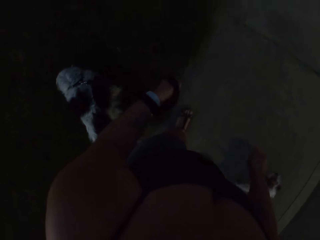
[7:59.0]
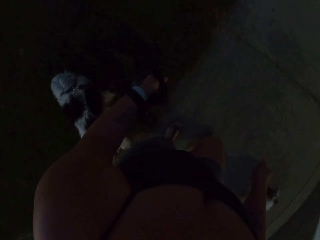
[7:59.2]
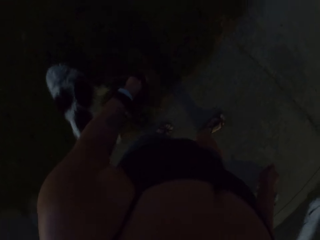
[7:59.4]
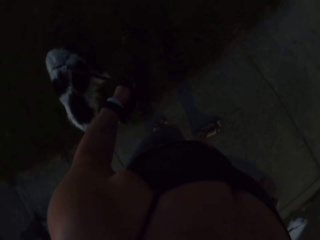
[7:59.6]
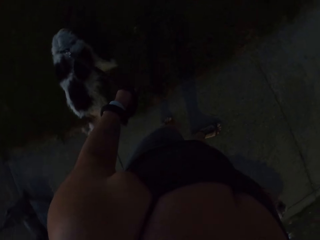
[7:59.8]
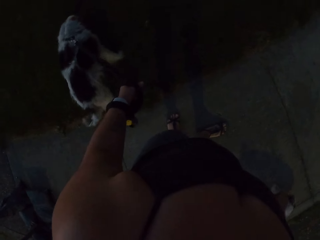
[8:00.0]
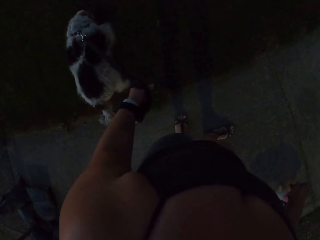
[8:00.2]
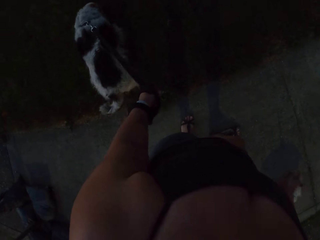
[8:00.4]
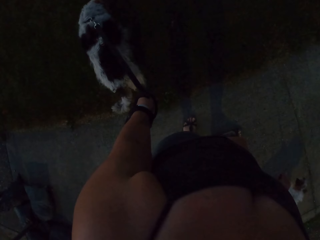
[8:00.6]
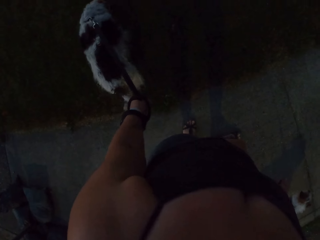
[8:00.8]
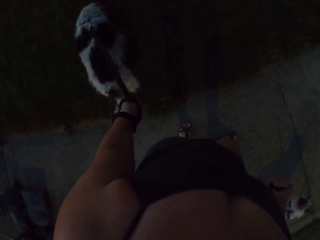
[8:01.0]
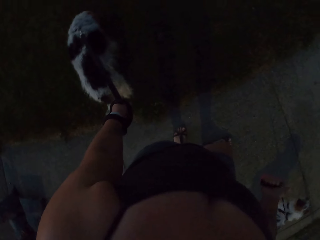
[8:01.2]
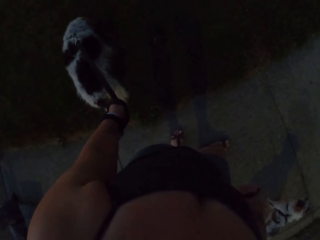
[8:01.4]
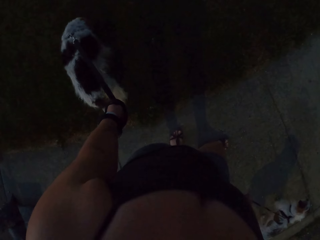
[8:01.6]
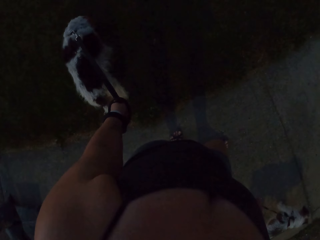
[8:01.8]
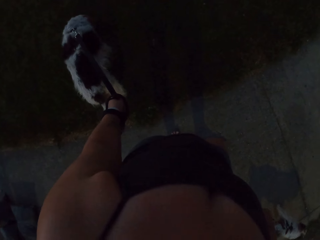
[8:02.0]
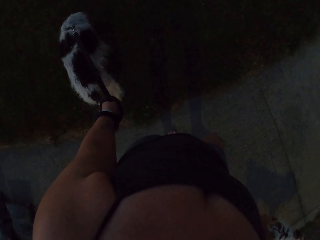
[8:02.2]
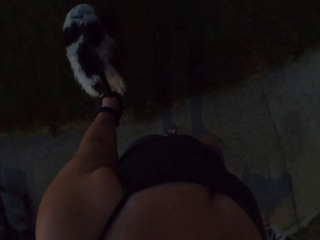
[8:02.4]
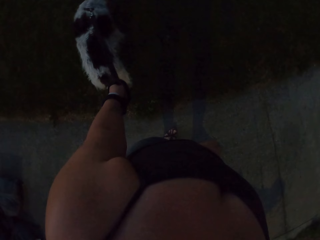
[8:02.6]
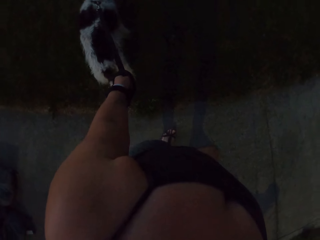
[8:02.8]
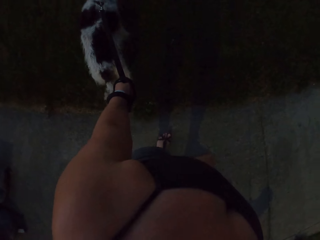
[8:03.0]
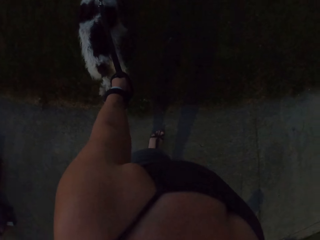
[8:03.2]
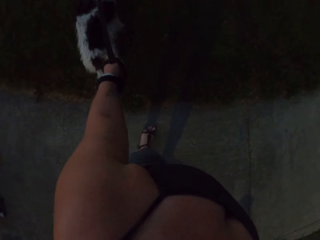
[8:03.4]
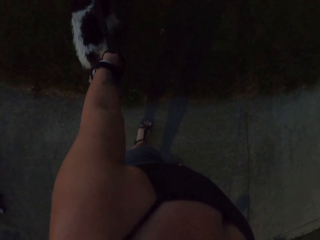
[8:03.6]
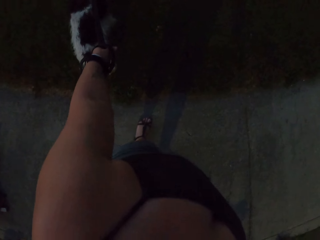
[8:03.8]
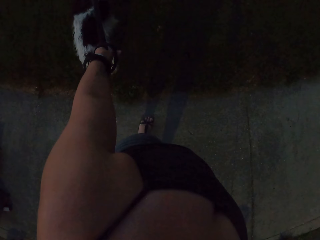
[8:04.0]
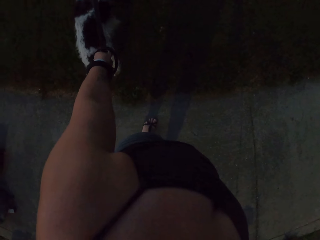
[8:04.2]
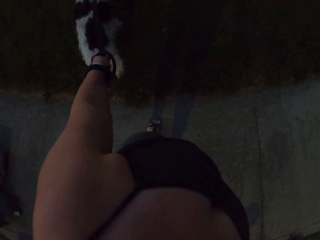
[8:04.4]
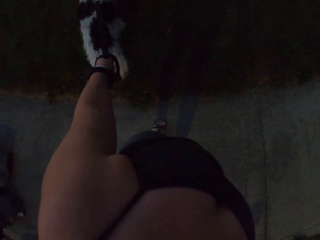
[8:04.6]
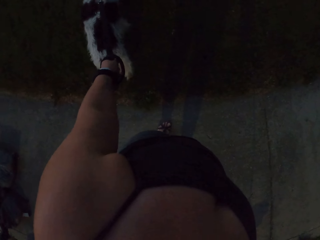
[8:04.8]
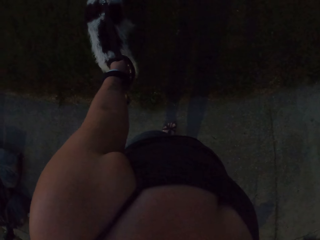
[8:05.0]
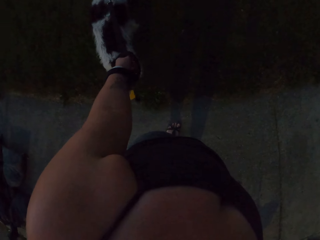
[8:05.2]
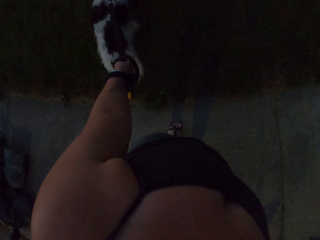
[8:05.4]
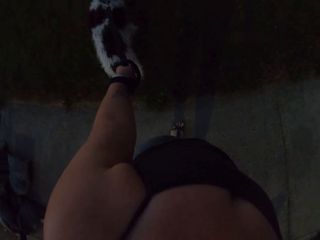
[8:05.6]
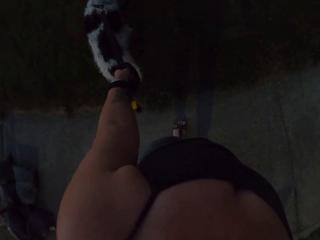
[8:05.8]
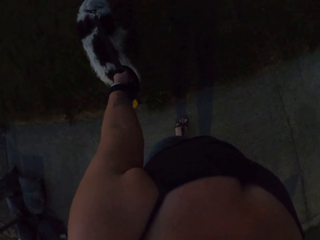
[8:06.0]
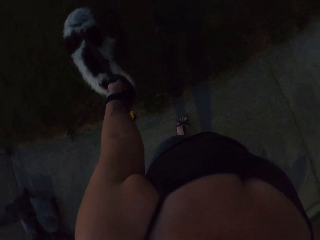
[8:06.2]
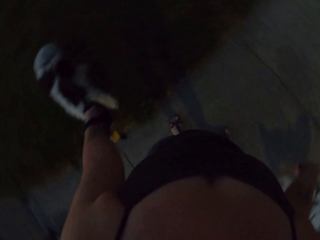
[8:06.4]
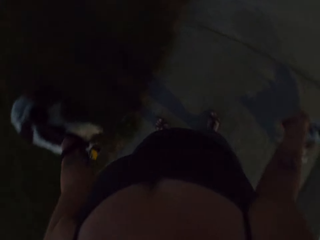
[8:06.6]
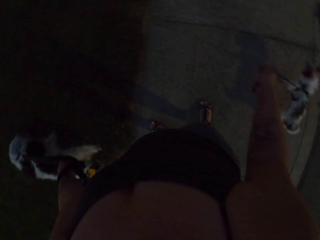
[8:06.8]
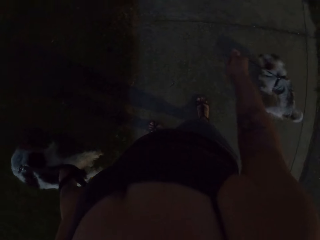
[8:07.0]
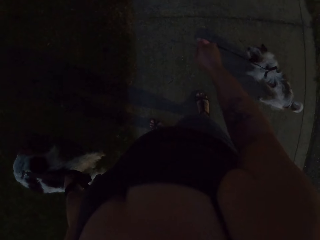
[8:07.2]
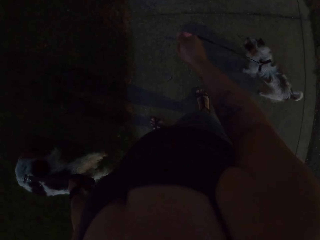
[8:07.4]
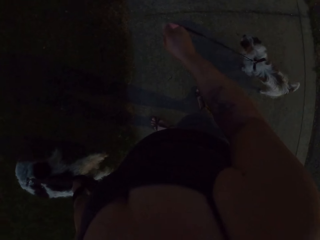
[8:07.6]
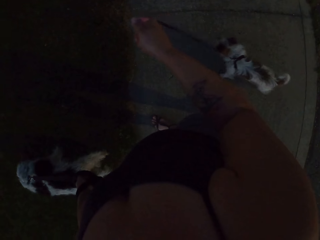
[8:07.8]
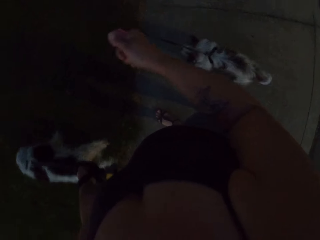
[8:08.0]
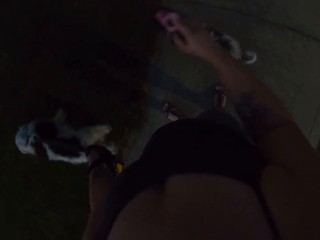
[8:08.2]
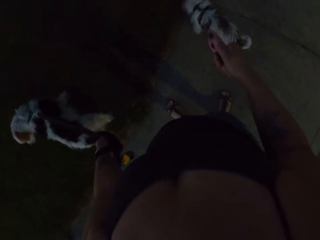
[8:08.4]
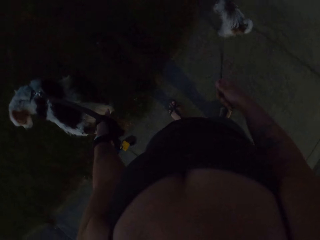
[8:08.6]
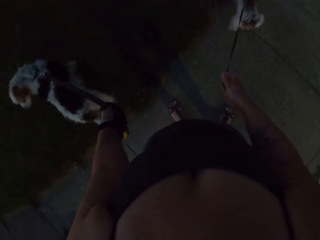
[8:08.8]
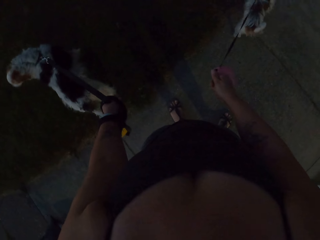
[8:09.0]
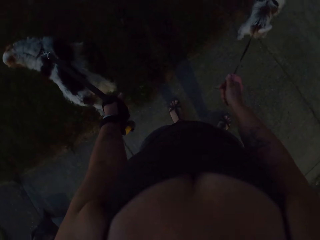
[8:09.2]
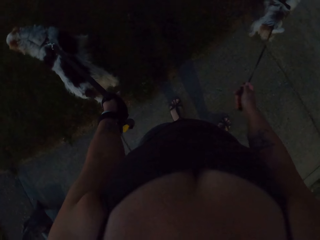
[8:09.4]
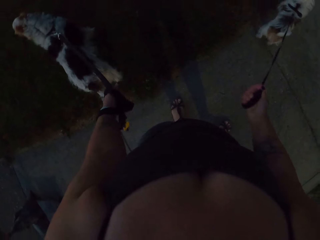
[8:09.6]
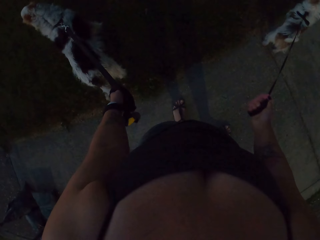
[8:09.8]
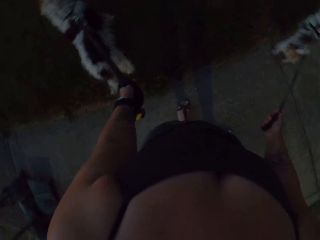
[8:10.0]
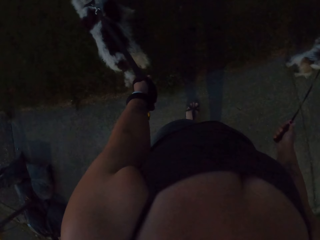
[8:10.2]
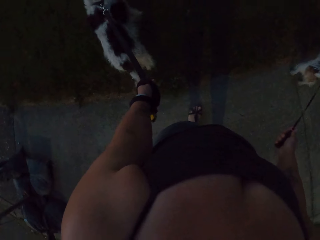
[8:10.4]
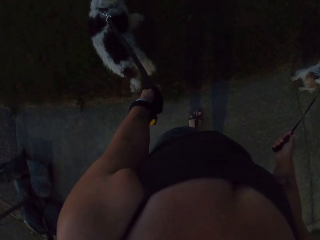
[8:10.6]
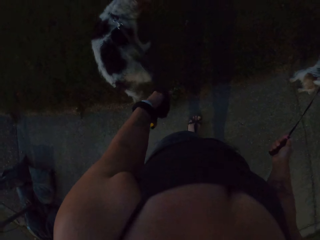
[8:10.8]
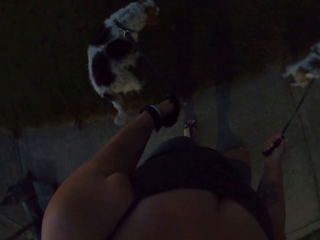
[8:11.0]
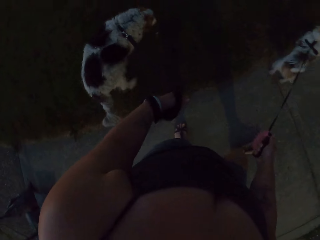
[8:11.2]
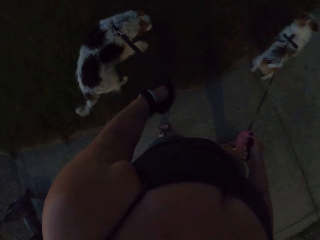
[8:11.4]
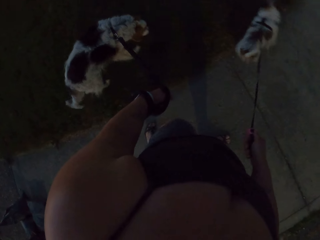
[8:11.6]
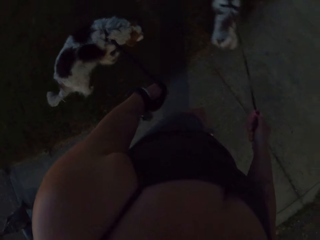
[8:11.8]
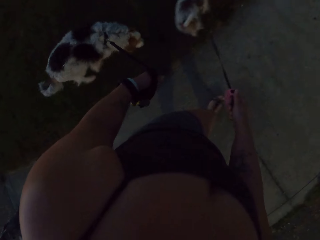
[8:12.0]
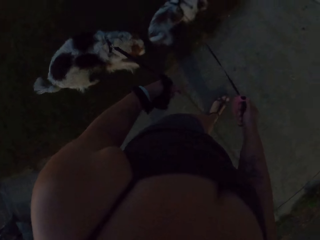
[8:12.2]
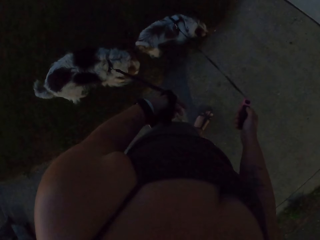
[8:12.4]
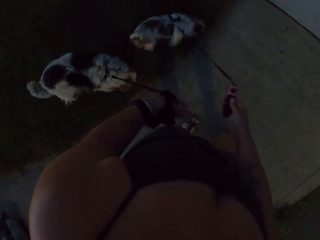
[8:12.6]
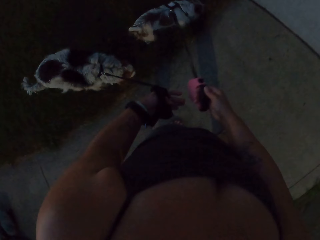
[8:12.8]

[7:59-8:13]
The camera wearer walks. They stand. They pull the dog. They stand.

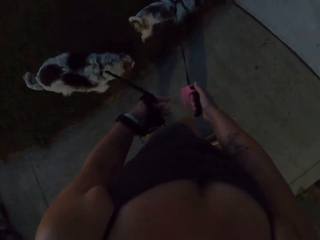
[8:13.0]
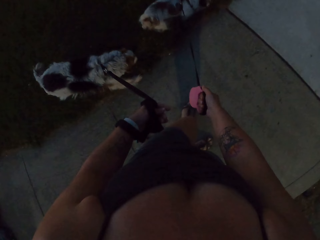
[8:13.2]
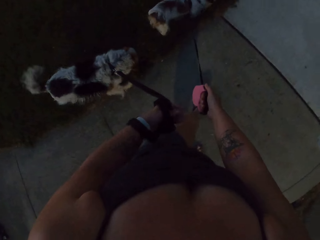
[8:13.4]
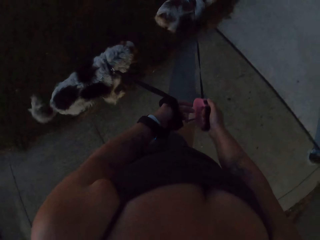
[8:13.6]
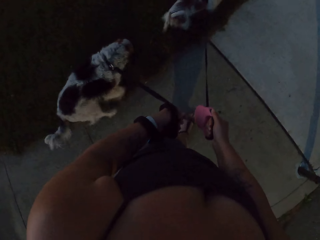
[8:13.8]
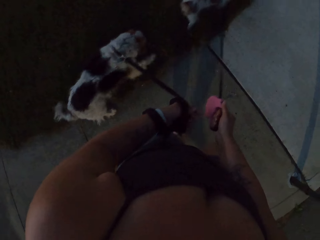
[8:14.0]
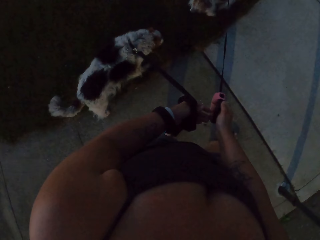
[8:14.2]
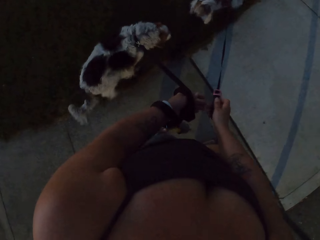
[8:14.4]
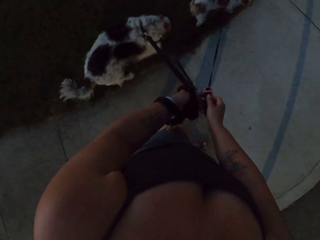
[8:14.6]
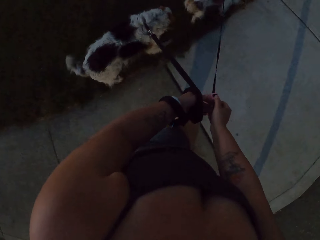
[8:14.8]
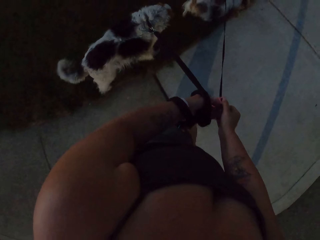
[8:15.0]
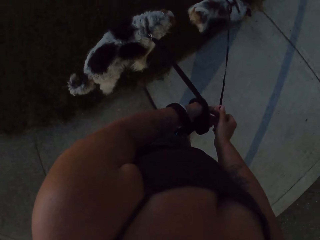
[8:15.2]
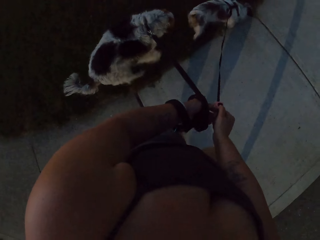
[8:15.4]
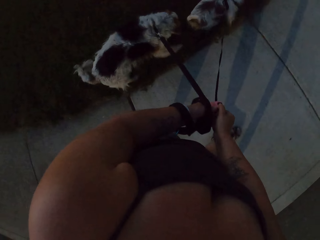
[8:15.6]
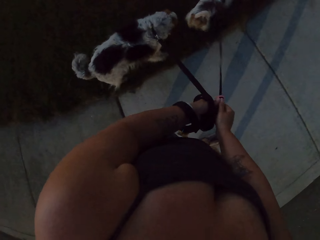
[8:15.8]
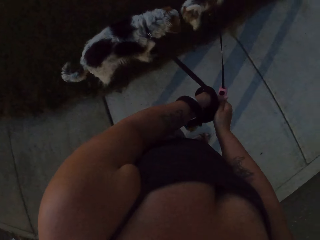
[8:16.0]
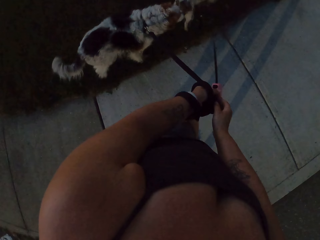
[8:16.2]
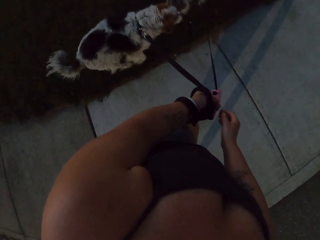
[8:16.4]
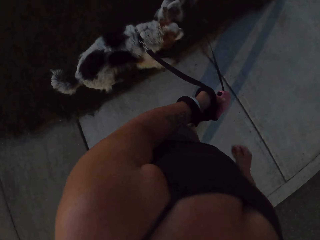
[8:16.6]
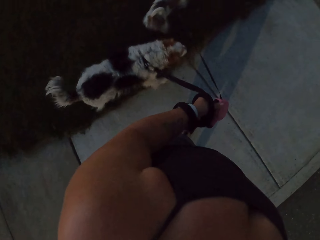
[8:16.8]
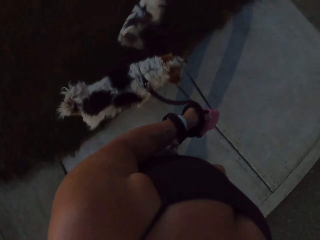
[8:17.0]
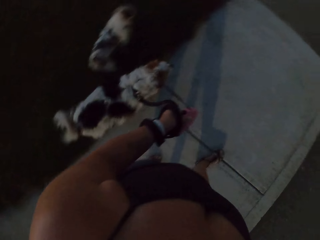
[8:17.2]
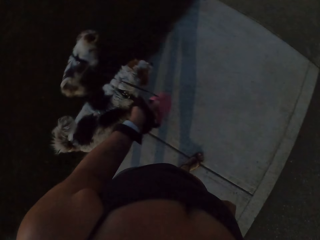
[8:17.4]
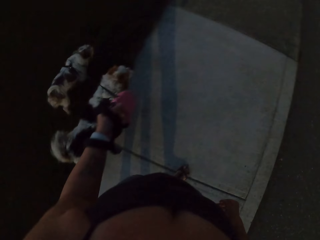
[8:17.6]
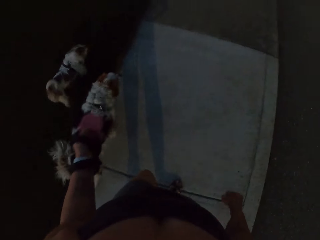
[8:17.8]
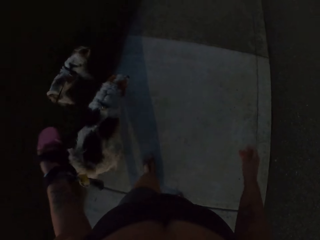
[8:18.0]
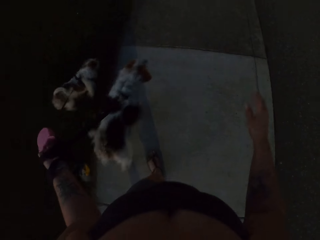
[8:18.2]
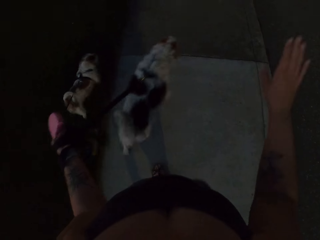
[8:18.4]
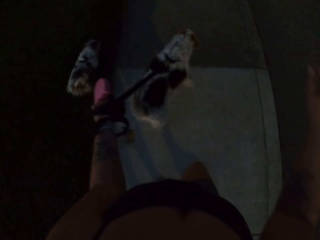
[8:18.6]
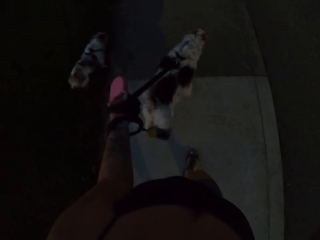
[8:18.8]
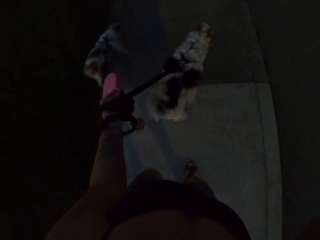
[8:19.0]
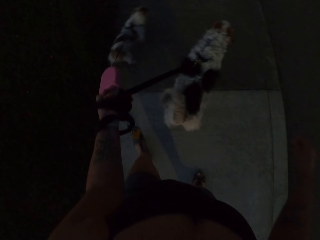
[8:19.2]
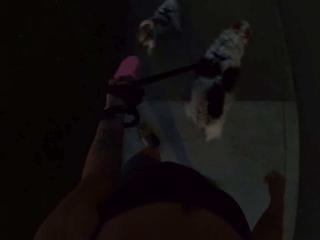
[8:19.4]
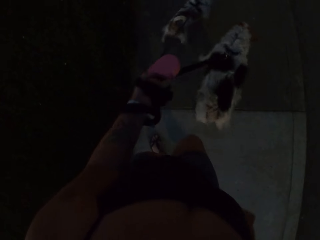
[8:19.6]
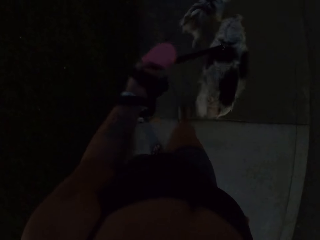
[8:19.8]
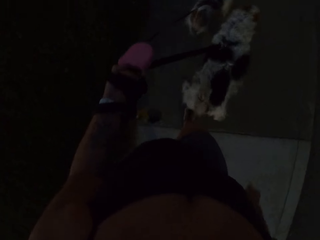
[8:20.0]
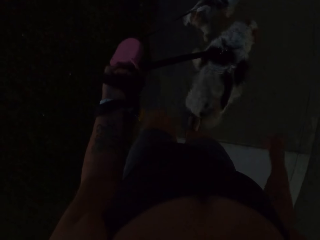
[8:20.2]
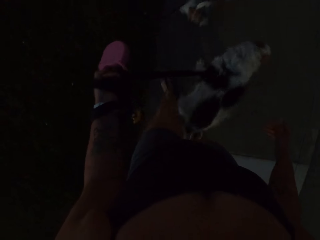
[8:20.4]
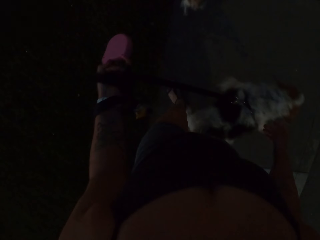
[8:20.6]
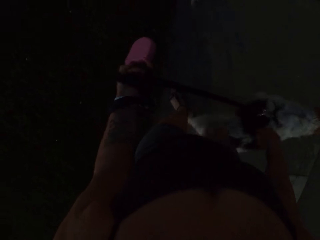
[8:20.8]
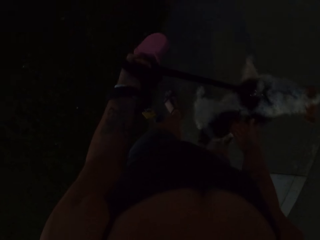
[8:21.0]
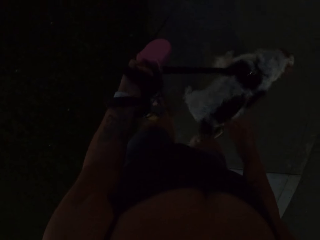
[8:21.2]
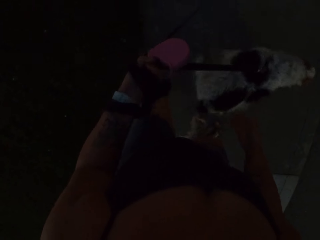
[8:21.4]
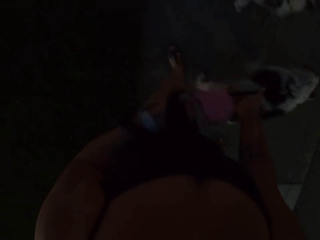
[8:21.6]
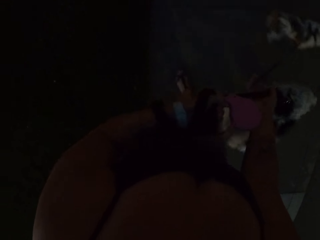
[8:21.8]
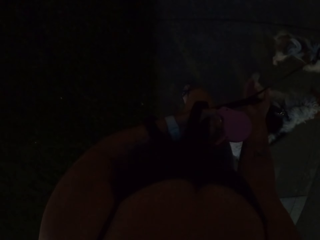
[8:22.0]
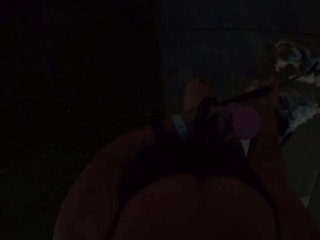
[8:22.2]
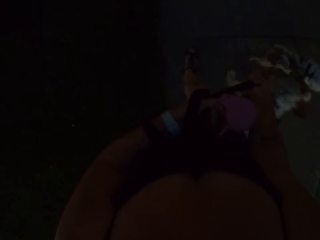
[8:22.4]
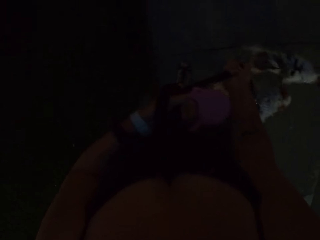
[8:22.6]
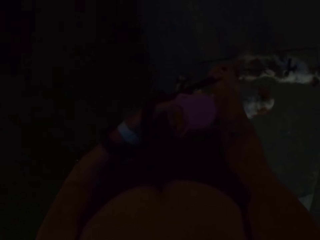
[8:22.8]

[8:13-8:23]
The camera wearer walks. They walk the dogs with one hand. They walk.
